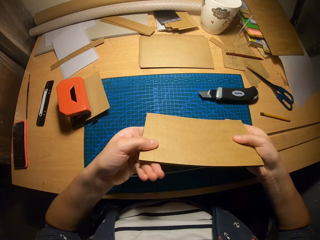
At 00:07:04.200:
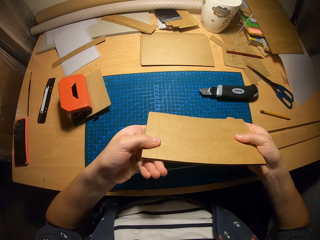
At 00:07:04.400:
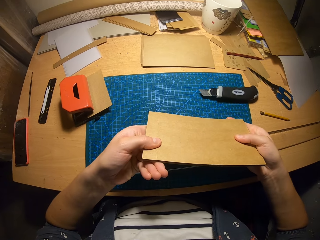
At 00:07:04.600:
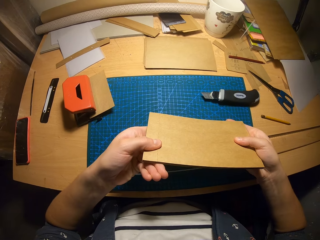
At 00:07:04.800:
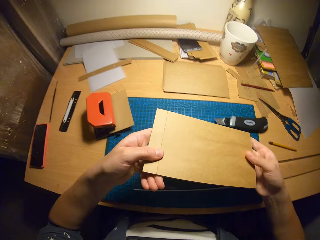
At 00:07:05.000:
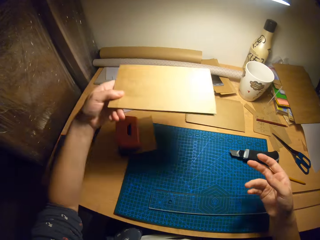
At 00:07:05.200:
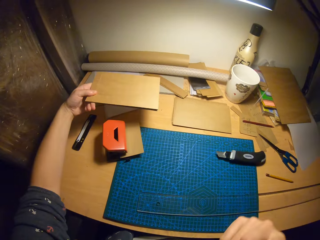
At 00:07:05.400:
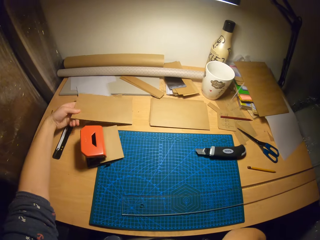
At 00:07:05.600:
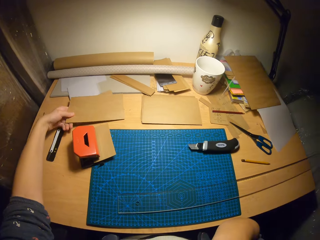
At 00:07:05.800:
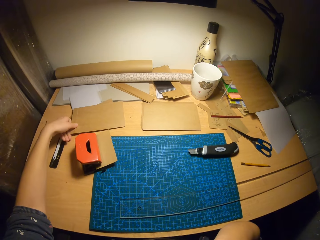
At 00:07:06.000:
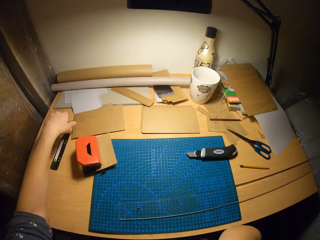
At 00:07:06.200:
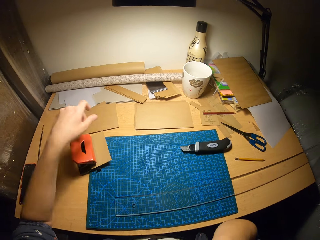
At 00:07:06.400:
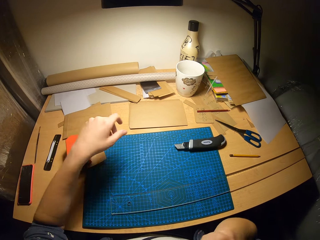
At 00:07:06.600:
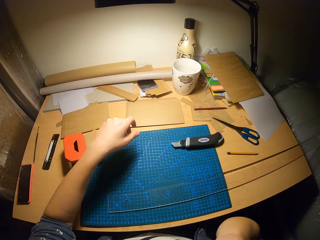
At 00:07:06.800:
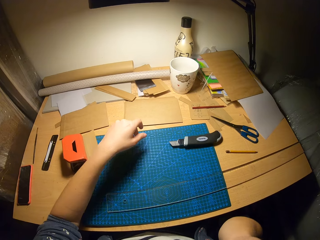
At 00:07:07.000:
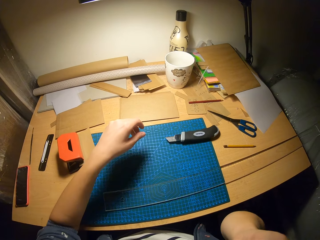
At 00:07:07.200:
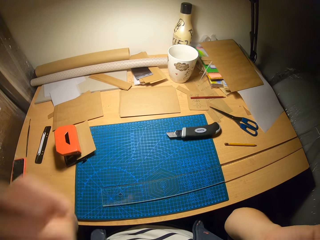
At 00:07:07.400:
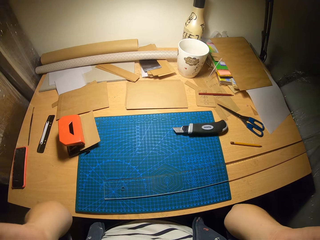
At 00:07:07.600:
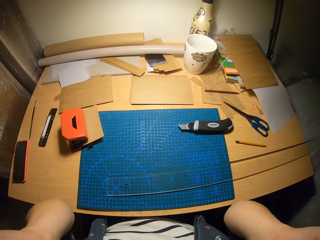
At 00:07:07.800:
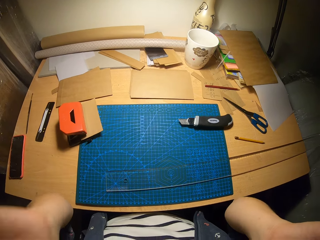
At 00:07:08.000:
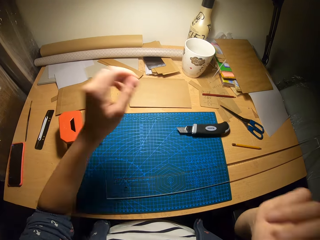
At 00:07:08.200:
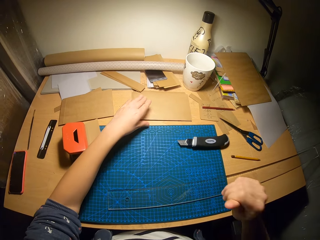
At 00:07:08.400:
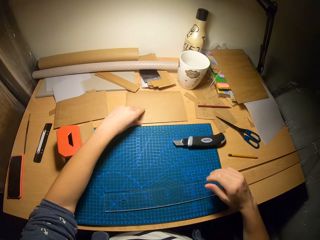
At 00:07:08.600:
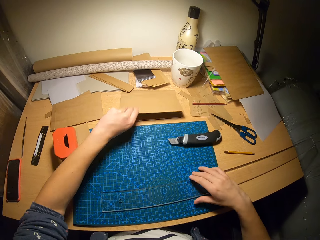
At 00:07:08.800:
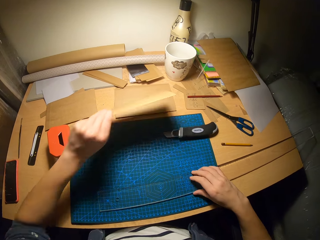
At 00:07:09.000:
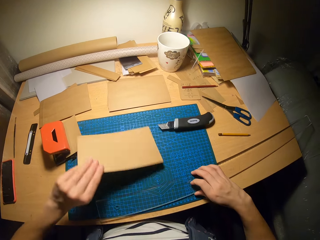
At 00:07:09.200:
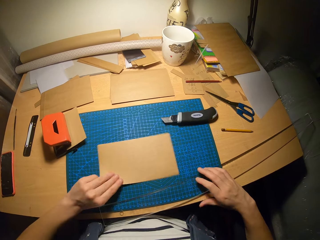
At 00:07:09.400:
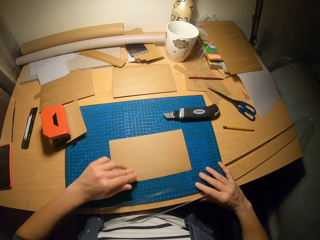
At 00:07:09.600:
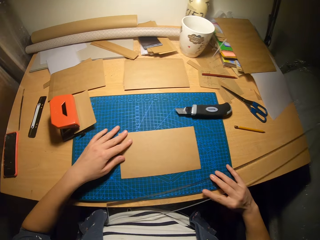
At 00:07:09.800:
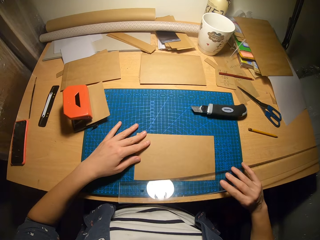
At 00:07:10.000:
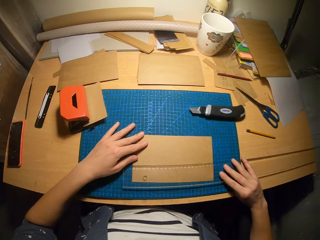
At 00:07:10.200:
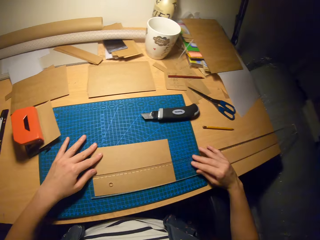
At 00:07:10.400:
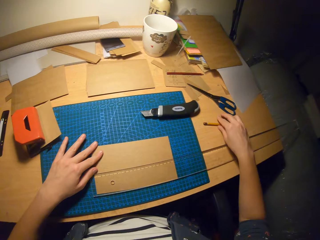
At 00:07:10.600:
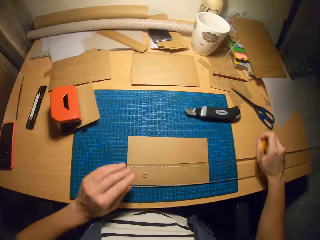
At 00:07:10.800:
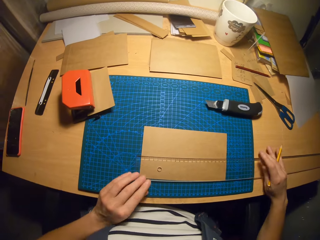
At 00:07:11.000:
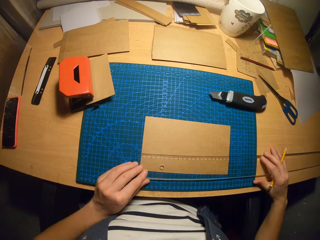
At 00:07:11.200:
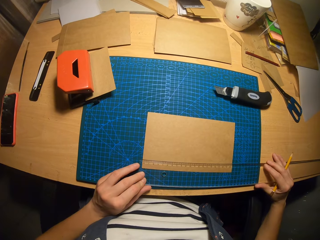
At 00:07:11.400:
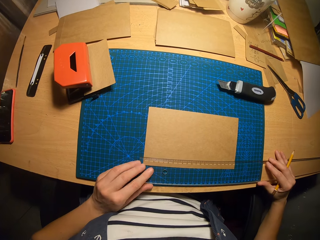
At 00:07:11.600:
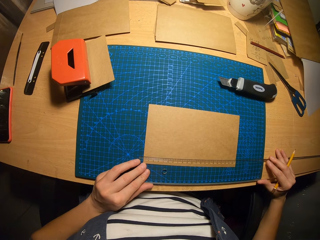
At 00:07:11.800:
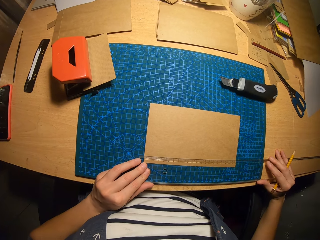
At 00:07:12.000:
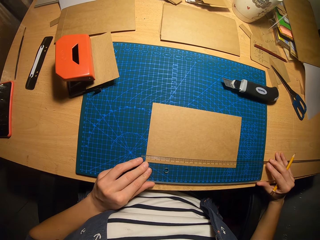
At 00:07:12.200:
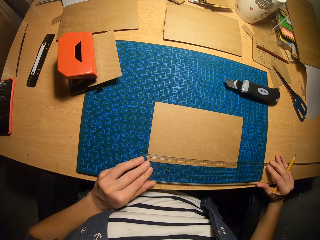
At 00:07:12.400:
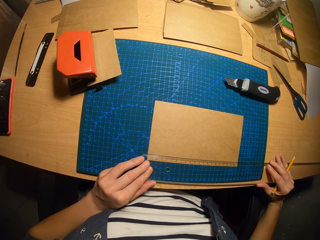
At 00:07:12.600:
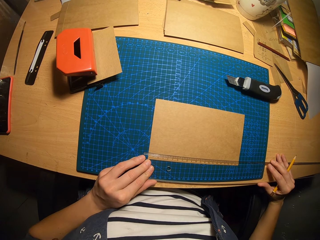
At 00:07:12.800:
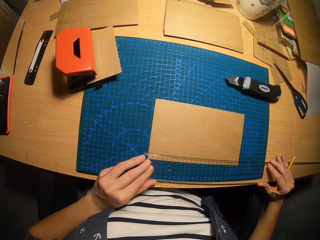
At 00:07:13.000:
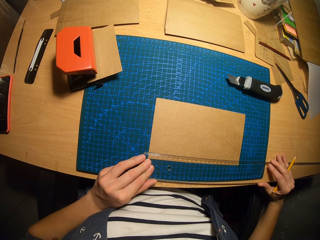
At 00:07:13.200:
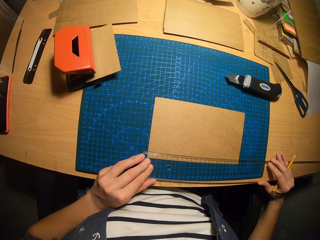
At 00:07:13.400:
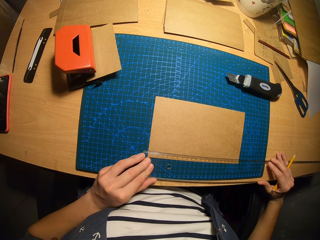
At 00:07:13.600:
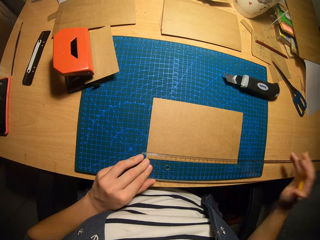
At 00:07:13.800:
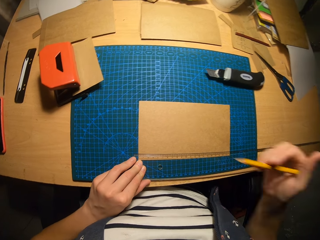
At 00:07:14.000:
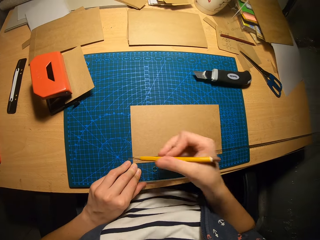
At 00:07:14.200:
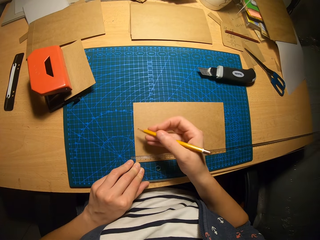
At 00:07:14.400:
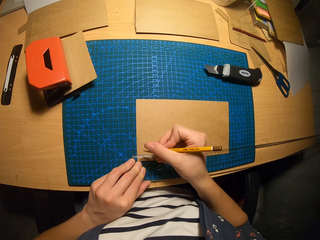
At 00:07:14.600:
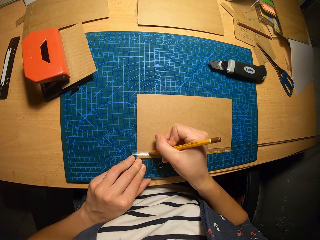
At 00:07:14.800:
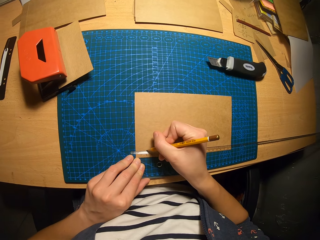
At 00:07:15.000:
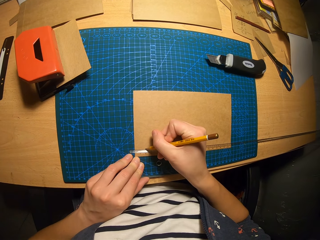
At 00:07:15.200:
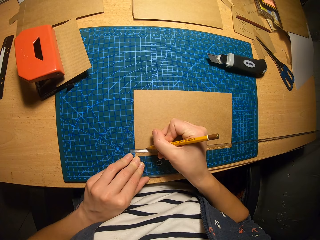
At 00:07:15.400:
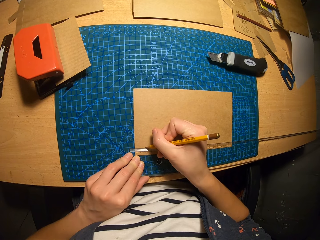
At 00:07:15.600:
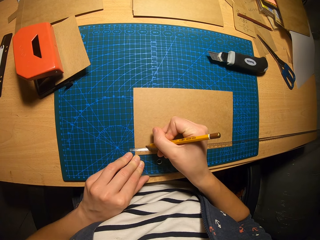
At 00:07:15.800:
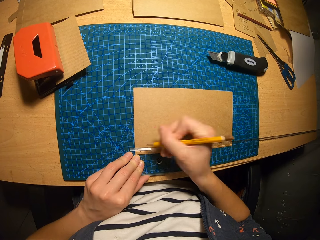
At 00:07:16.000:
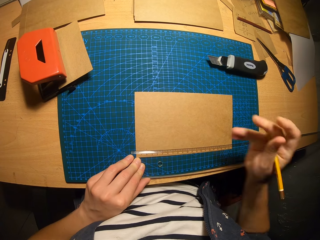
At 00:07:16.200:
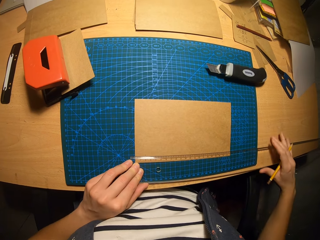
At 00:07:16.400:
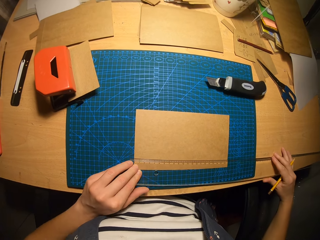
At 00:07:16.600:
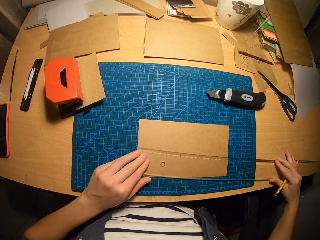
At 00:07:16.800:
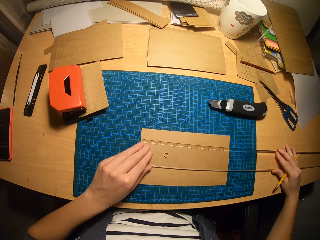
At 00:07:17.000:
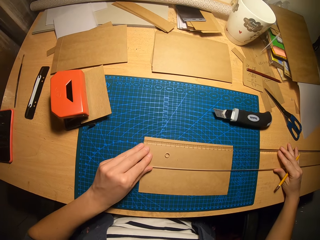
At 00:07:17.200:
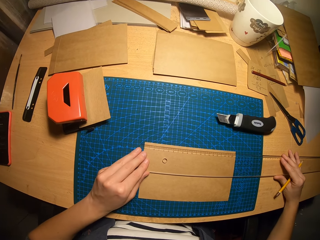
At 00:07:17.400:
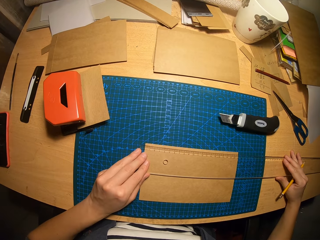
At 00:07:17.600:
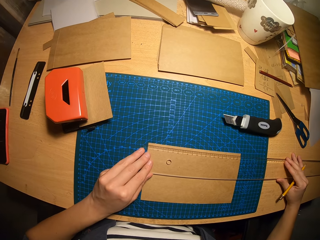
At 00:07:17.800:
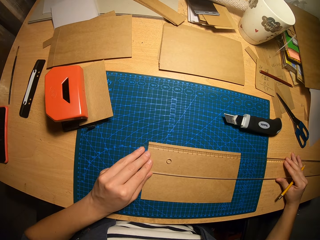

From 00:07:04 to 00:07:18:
The camera wearer turns the pile of carton papers over. He looks at the carton papers. He drops the pile of carton papers on the table. He adjusts his head camera. He picks up a carton paper from the pile of carton papers with his left hand. He moves the ruler on the table with his right hand. He drops the carton paper on the table. He picks up the ruler from the table. He places the ruler on the carton paper. He picks the pencil from the table. He adjusts the ruler on the carton paper. He measures the carton paper with the ruler. He marks a point on the carton paper with the pencil. He moves the ruler to the other side of the carton paper.

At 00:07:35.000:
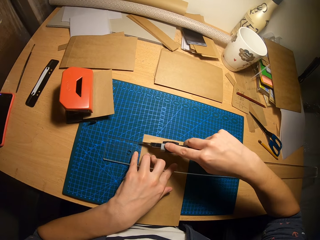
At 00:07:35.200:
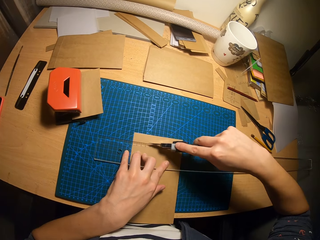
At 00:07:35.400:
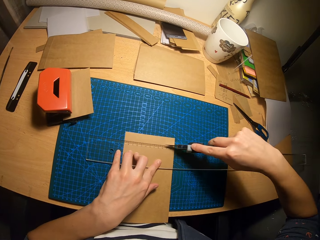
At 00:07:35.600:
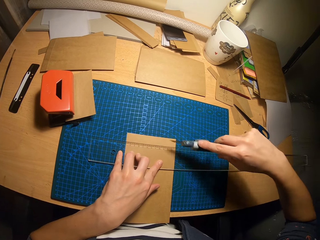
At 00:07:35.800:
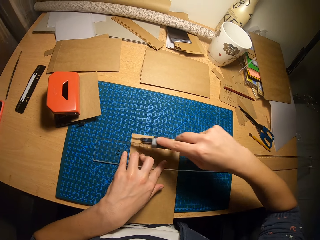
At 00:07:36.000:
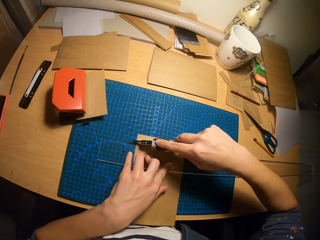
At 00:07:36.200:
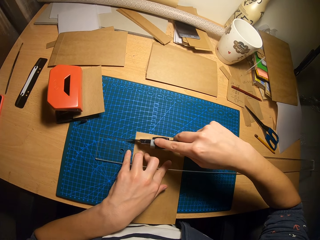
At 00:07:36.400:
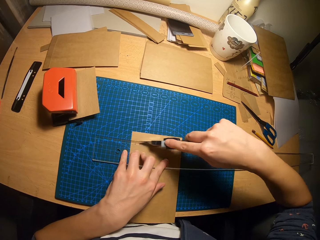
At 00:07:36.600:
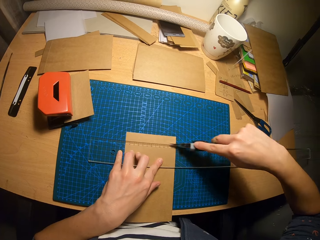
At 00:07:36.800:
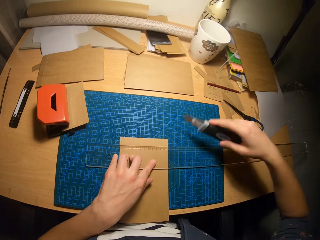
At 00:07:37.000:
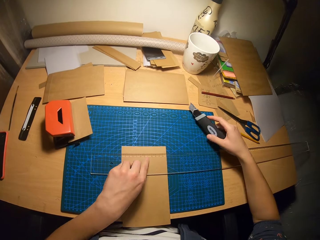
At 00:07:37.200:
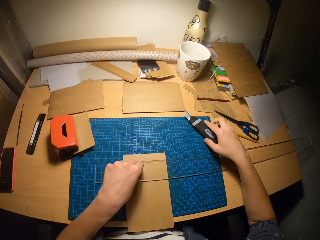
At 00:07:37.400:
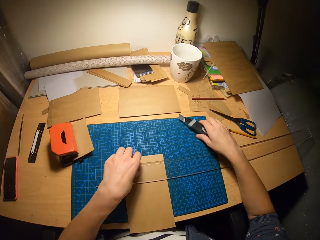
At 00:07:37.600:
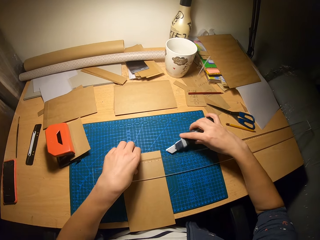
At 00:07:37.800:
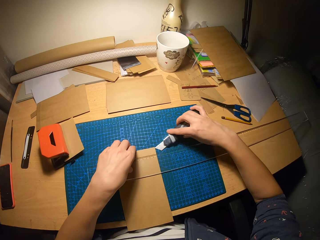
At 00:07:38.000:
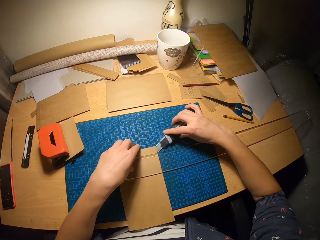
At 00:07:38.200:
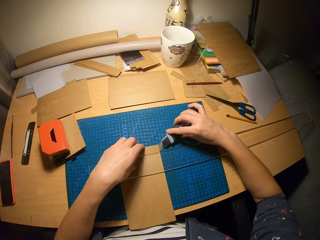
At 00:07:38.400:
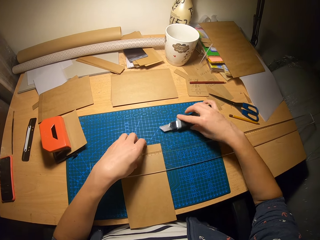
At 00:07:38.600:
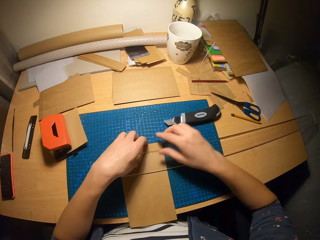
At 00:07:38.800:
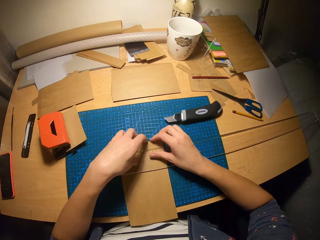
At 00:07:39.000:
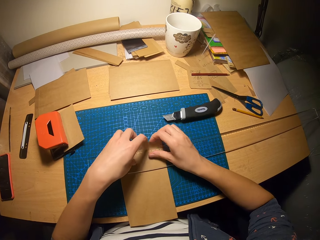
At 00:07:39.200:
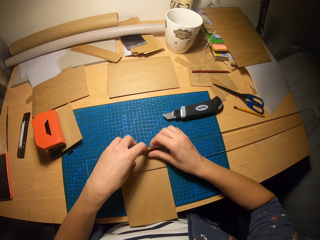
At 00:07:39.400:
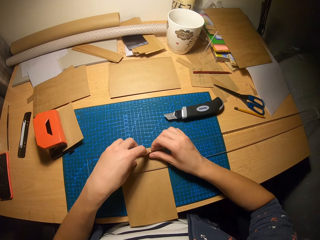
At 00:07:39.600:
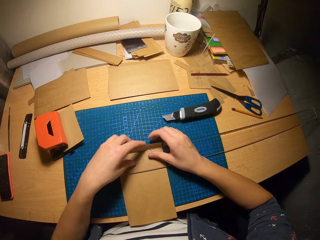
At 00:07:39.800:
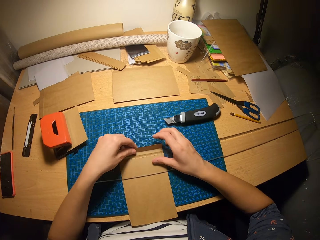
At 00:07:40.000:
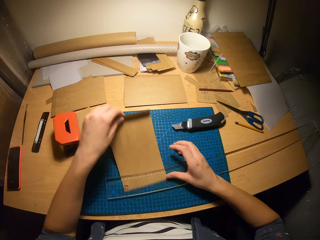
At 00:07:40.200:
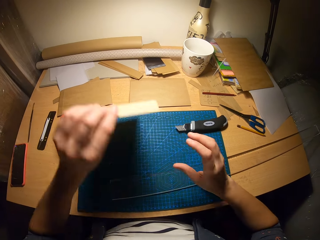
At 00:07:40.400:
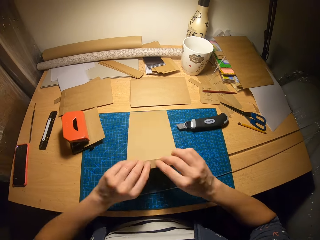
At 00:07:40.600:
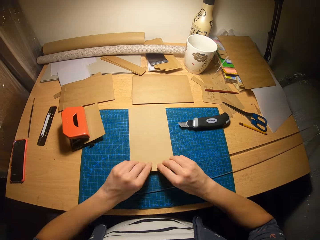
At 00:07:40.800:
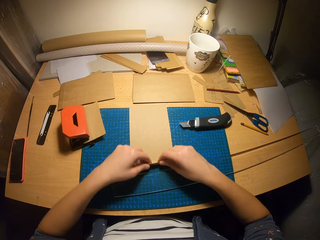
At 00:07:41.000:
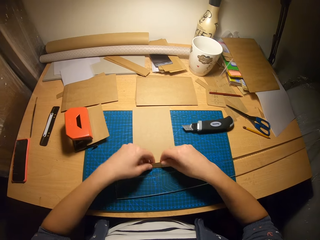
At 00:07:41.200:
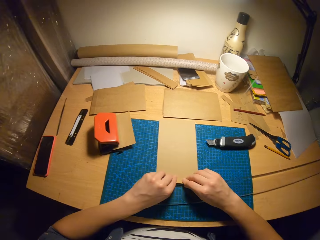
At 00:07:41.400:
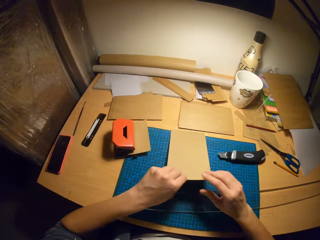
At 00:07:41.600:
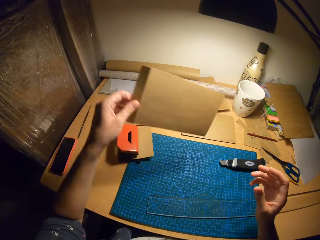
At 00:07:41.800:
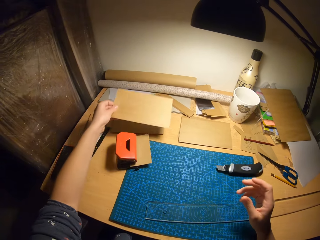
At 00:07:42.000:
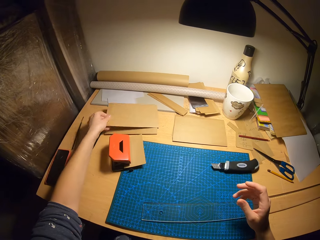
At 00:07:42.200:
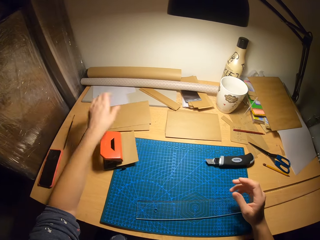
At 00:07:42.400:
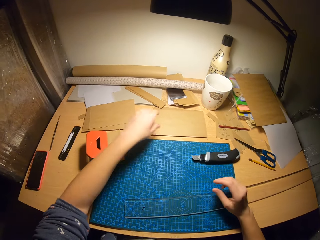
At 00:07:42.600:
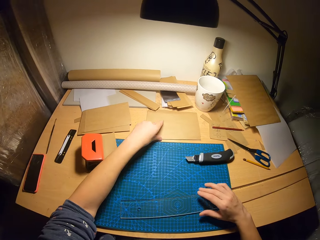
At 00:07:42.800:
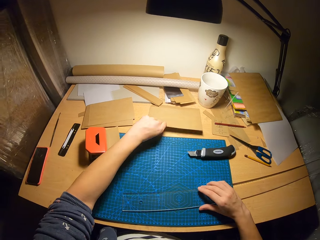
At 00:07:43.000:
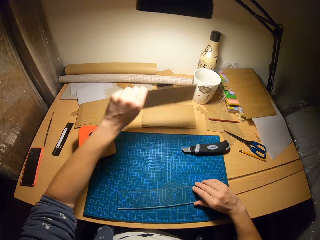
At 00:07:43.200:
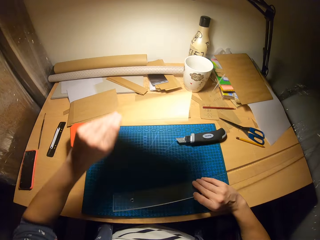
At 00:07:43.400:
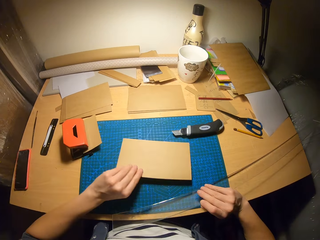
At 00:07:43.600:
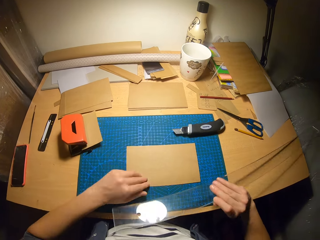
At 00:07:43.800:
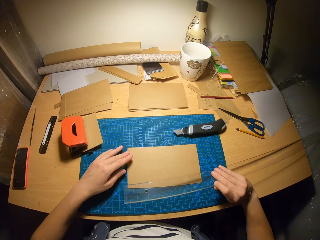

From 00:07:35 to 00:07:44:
The camera wearer moves the retractable blade or knife across the carton paper. He cuts the carton paper with the knife. He moves the retractable blade across the carton paper again. He drops the retractable blade on the table. He picks up the retractable blade from the table. He raises the top of the carton paper with the retractable blade and his left hand. He drops the retractable blade on the table. He folds the carton paper. He raises the top of the carton paper with his hands. He removes the carton paper from under the ruler. He flips the carton paper on the table. He bends the bottom of the carton paper. He picks up the carton paper from the table and drops the carton paper on a pile of carton papers. He picks up a carton paper from the pile of carton papers with his left hand. He picks up the ruler from the table with his right hand.
